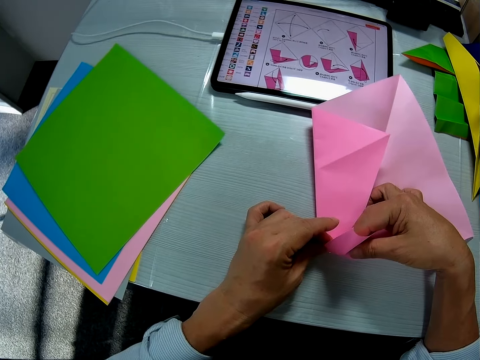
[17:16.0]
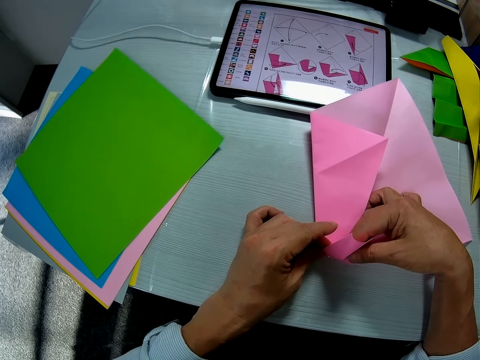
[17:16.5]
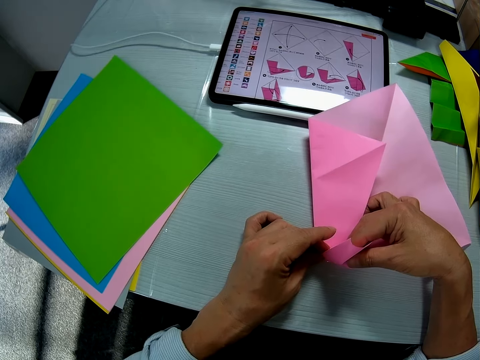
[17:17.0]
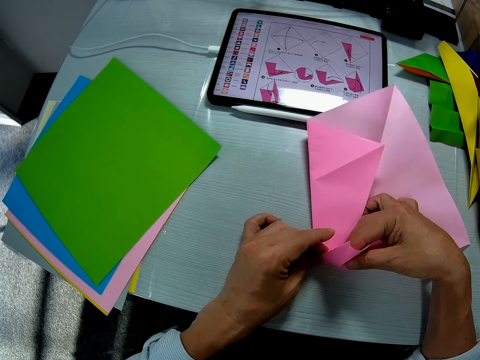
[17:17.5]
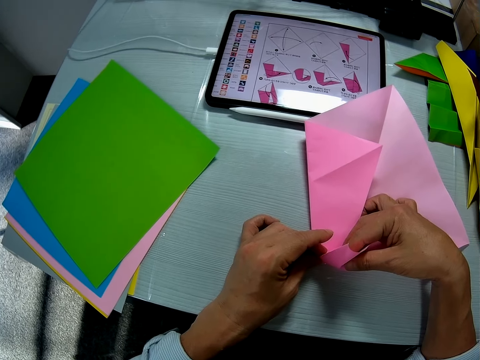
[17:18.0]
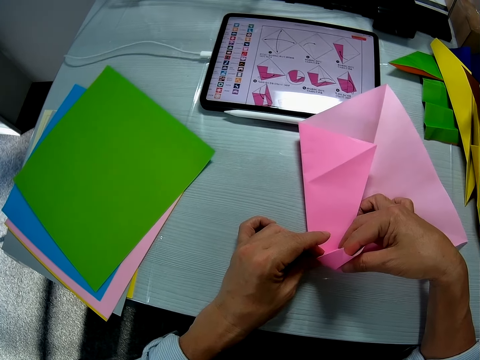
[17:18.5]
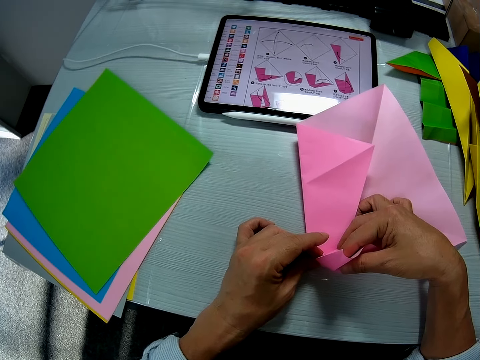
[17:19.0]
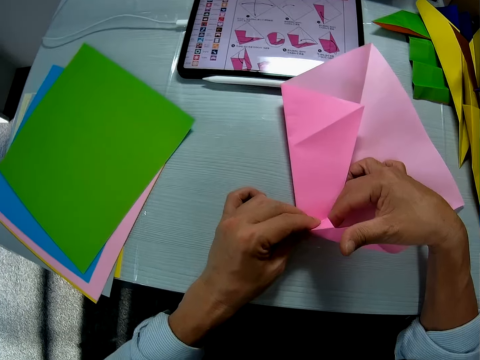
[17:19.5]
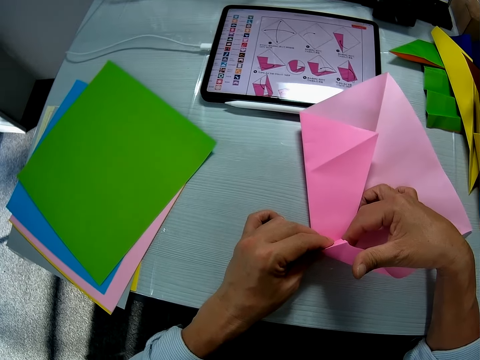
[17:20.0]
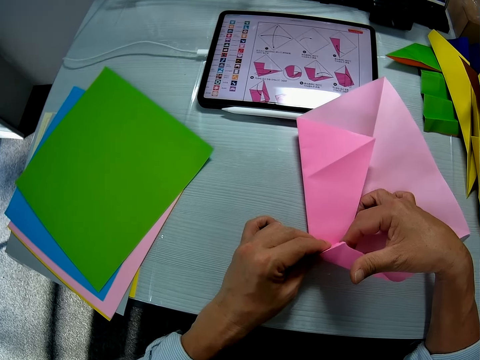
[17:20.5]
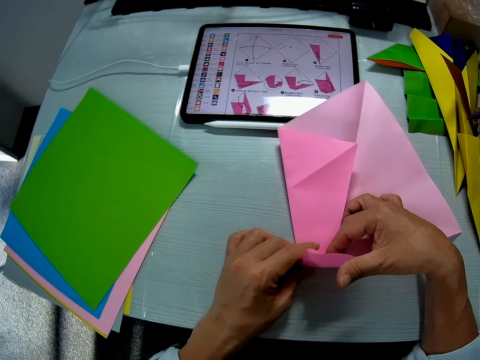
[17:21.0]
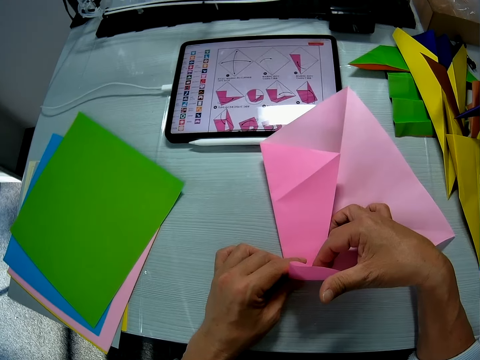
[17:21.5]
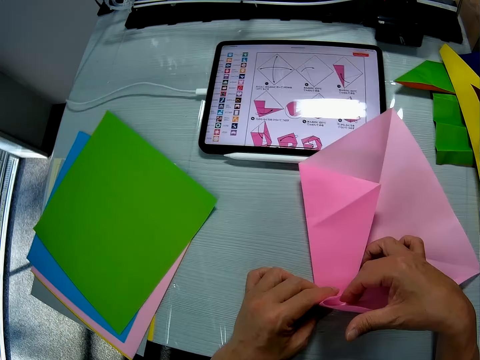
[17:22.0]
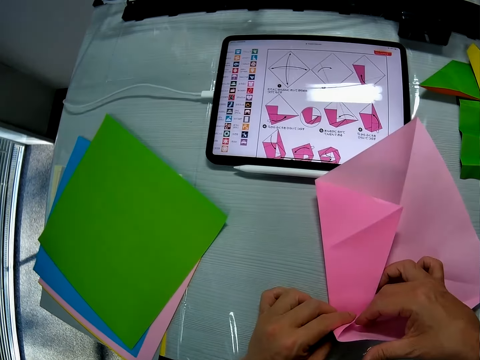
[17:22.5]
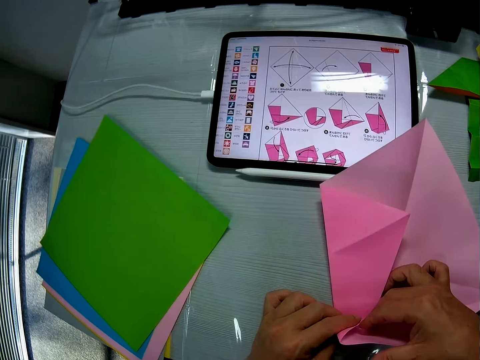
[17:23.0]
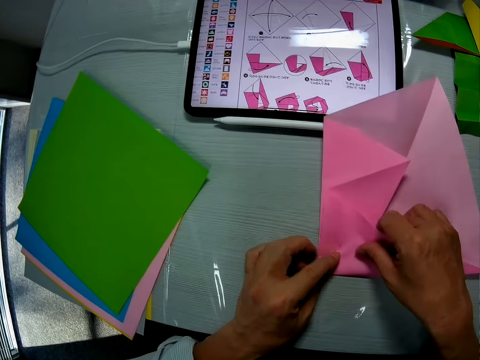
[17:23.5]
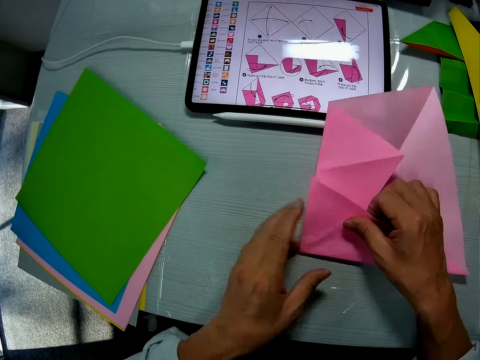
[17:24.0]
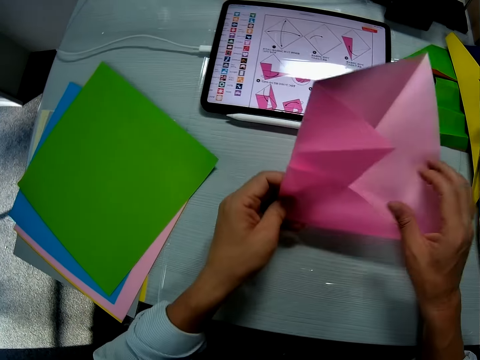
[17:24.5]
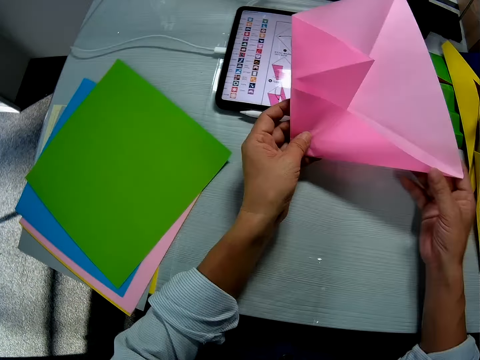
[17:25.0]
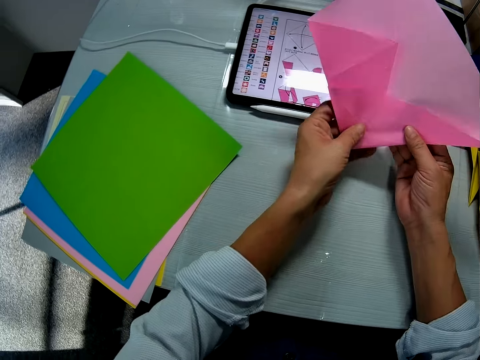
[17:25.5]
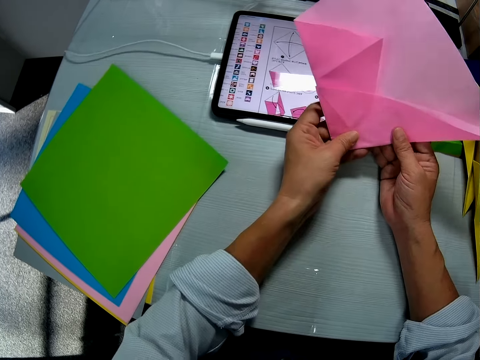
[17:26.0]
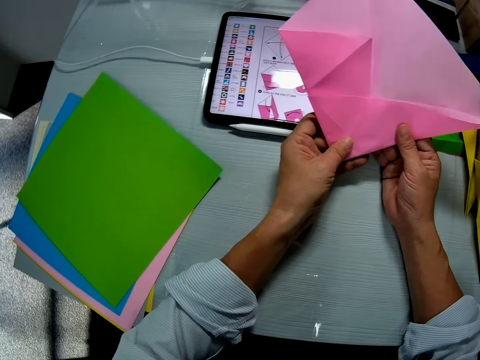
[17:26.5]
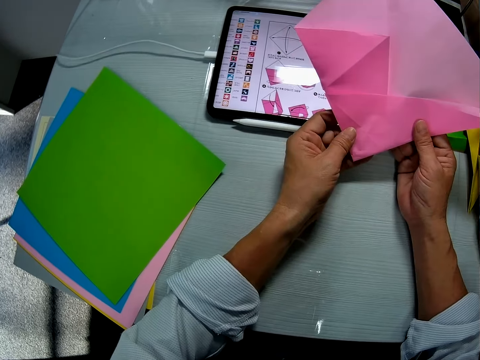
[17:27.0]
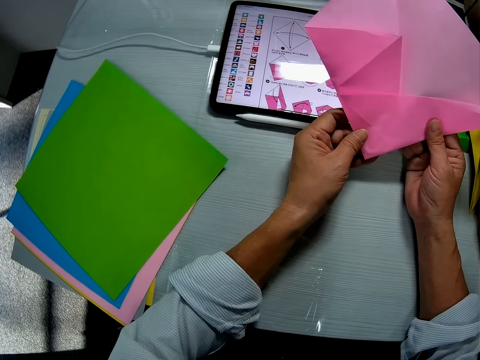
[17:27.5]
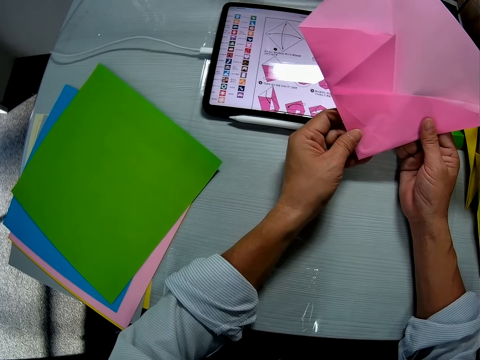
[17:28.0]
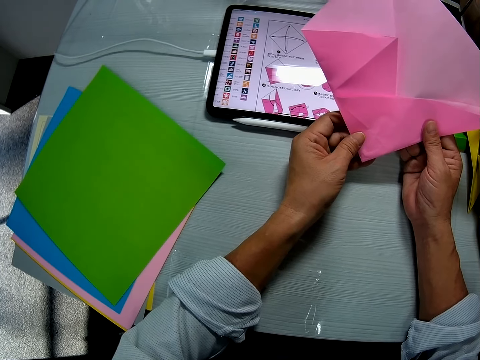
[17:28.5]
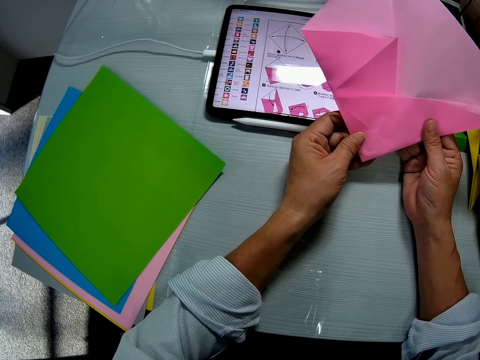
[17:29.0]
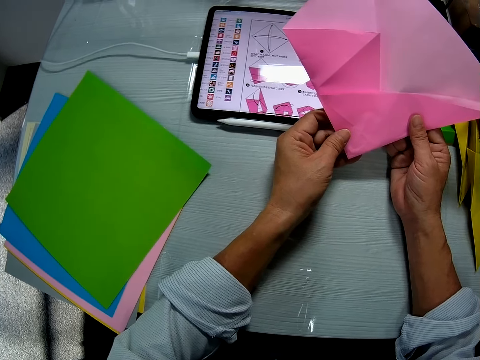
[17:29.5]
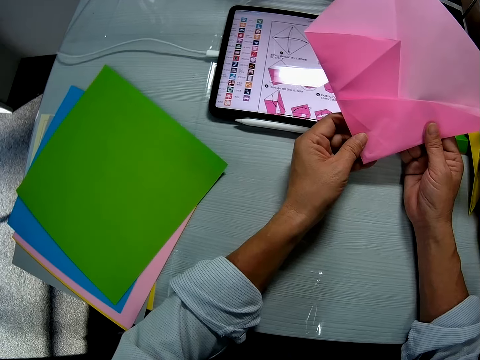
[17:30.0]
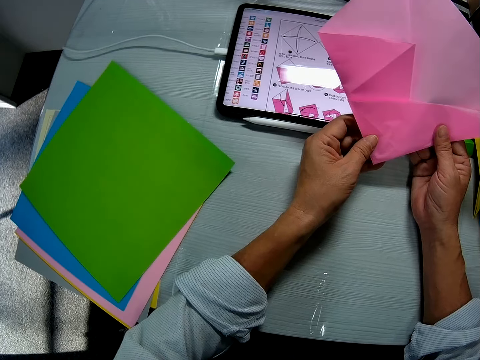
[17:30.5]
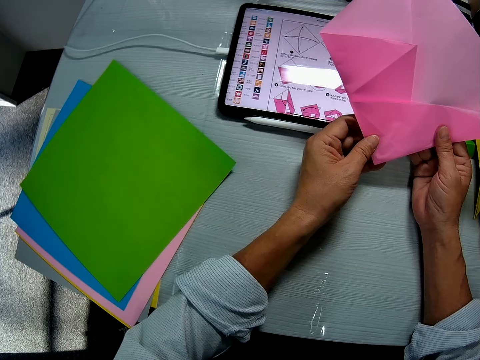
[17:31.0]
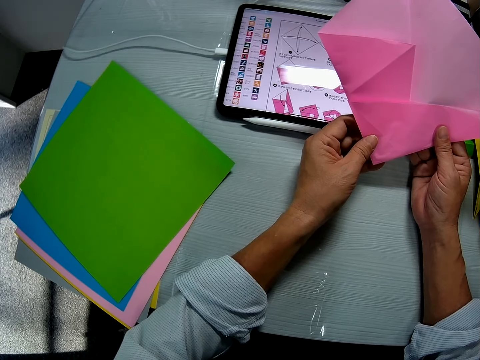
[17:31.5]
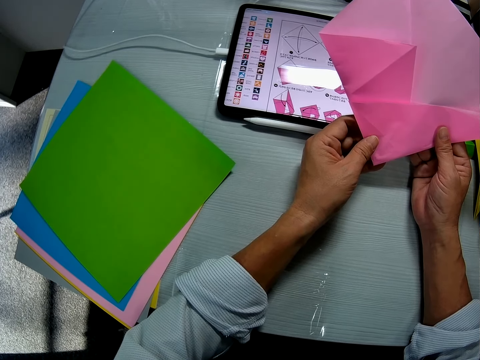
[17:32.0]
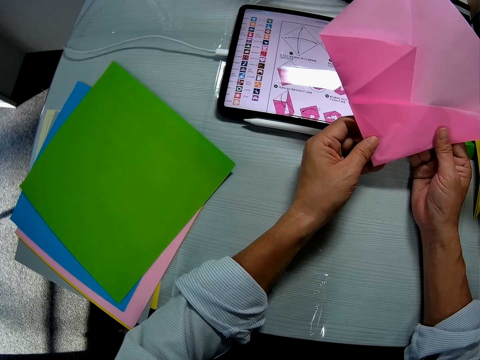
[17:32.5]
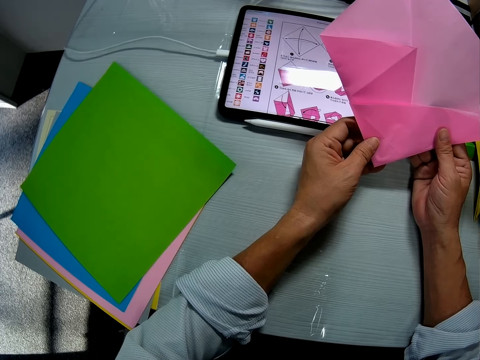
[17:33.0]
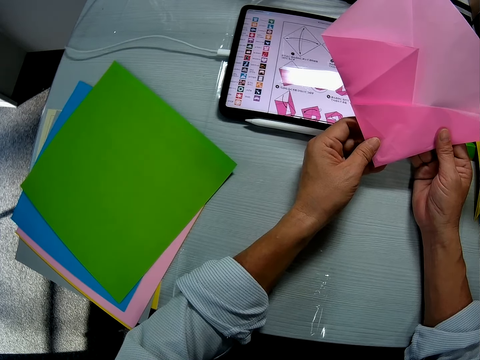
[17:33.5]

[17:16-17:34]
The camera wearer holds the paper on the table. They look around on the table. They lift the paper off the table. They fold the paper in the air. They hold the paper in the air.

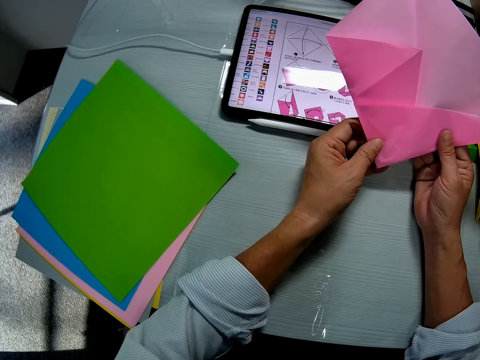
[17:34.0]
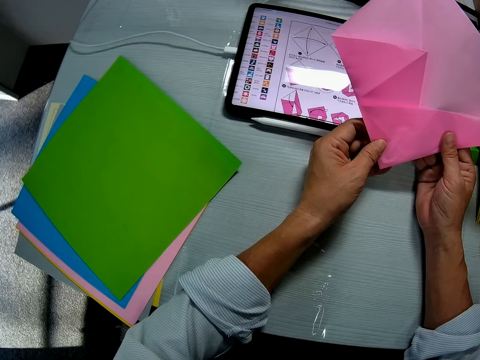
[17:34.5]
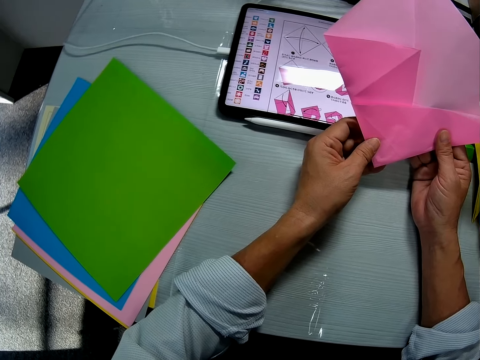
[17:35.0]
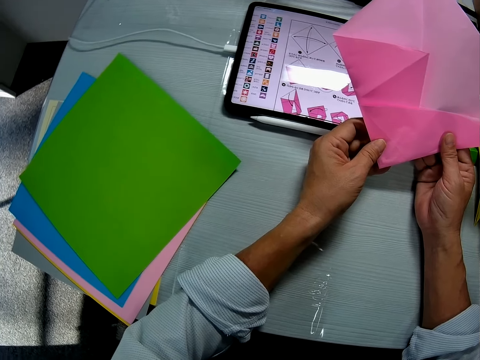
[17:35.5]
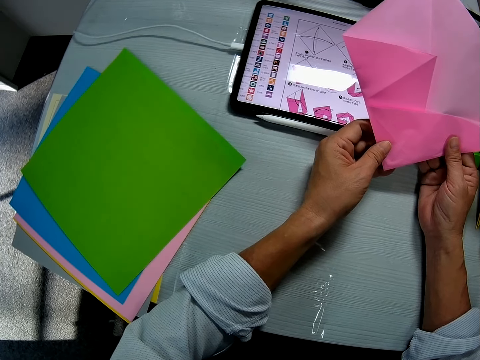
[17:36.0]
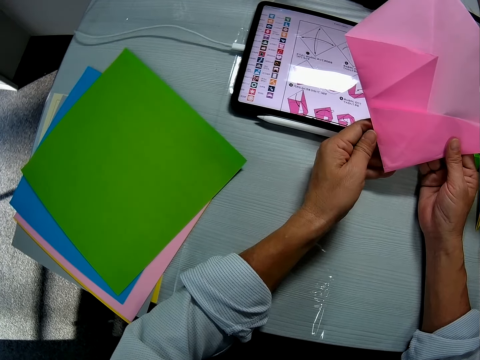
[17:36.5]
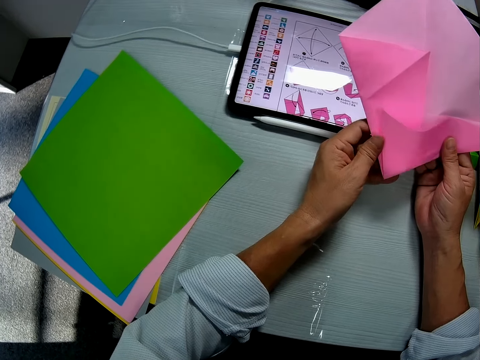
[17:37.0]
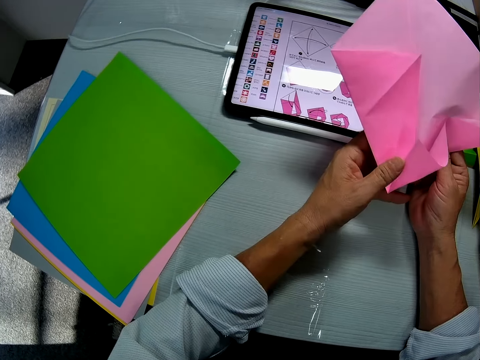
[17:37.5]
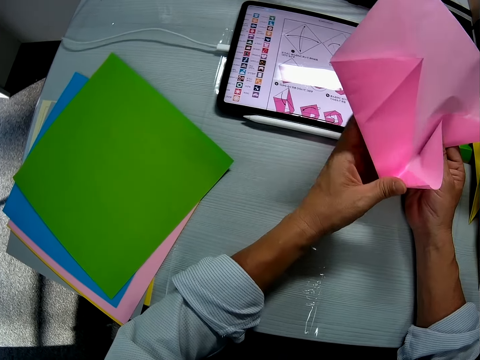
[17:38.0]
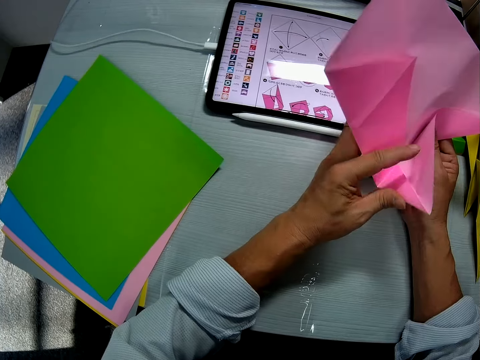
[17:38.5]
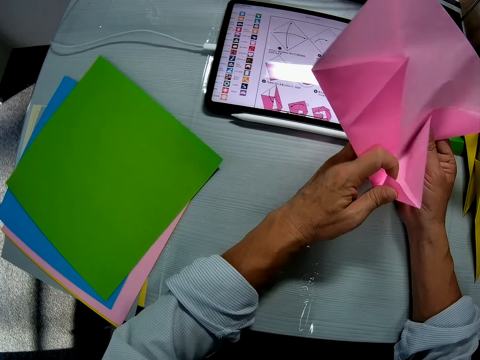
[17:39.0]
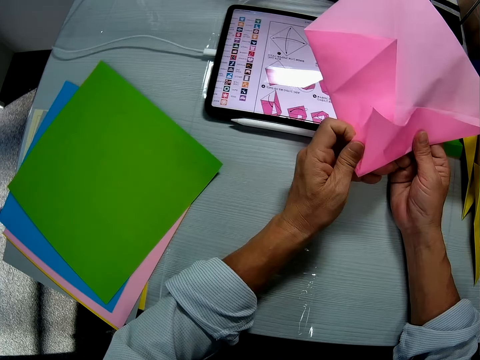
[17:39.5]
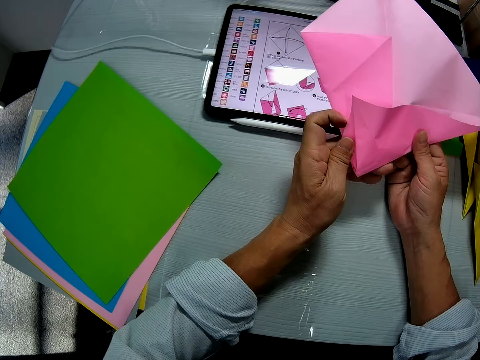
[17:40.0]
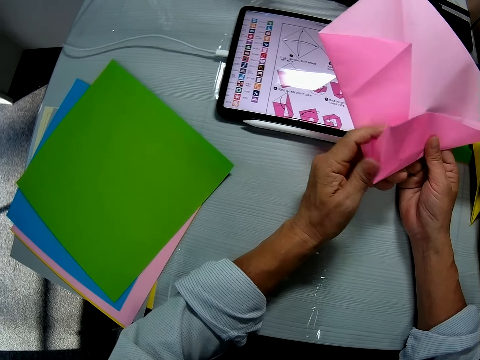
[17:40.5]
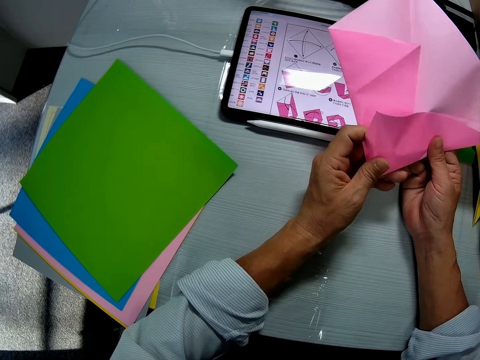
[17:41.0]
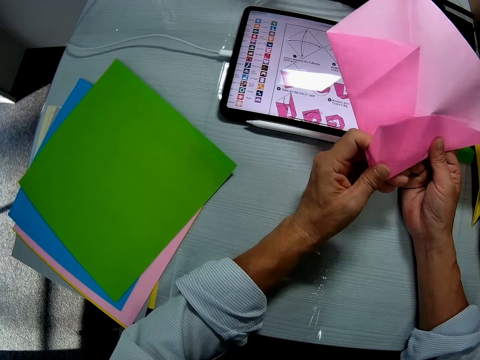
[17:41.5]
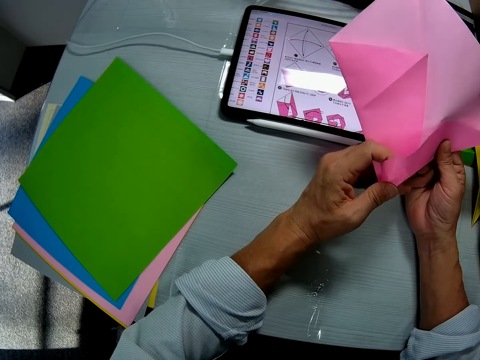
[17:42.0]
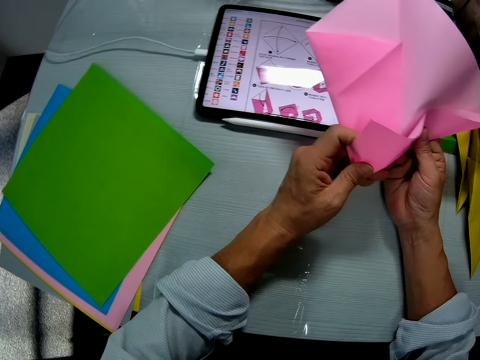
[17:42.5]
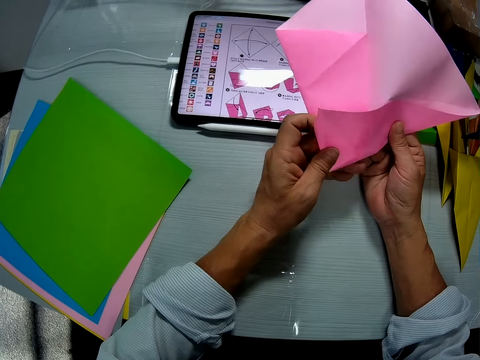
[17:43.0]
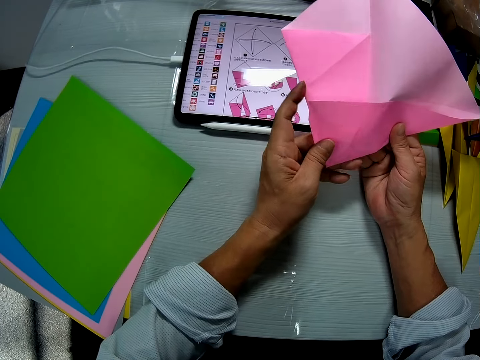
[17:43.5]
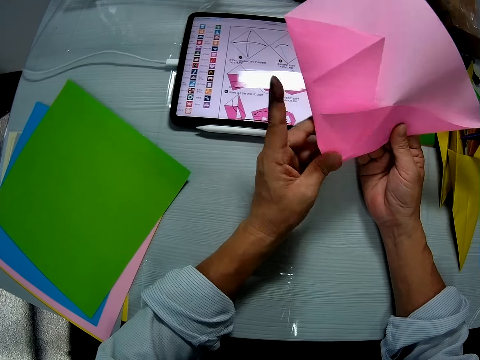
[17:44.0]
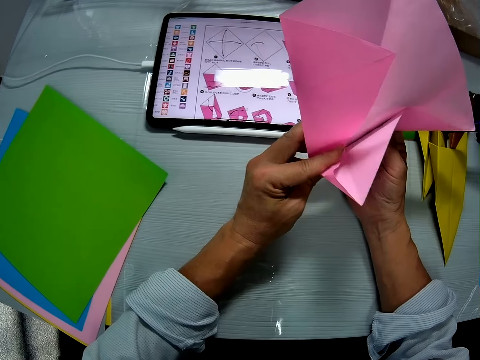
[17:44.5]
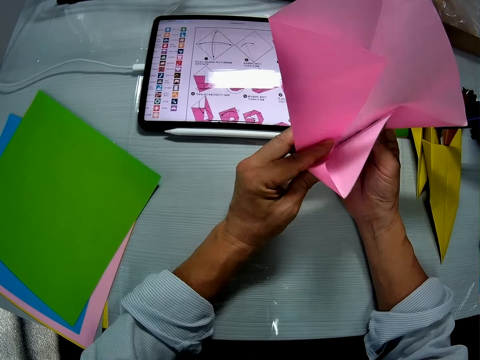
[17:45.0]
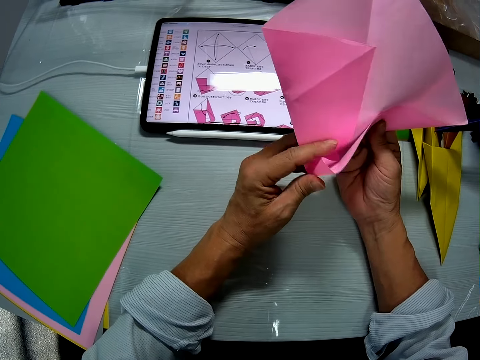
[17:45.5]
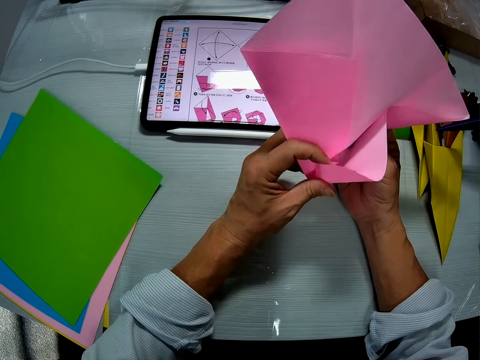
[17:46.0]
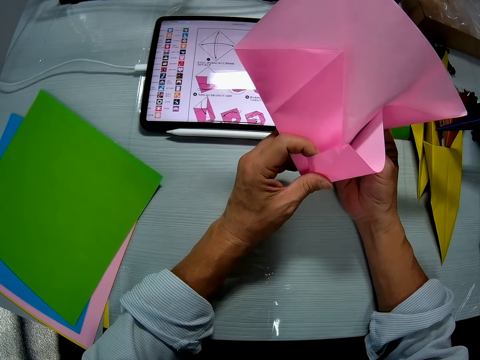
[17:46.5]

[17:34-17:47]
The camera wearer unfolds the paper. They fold the paper in air.
